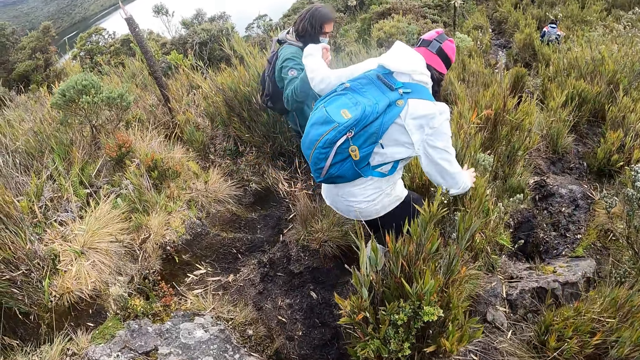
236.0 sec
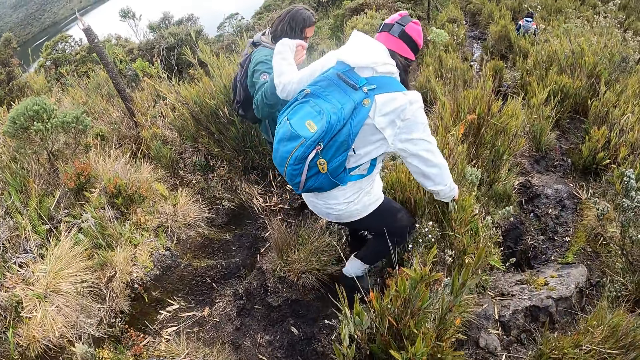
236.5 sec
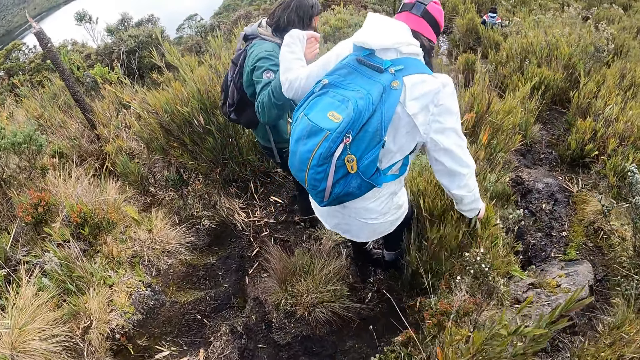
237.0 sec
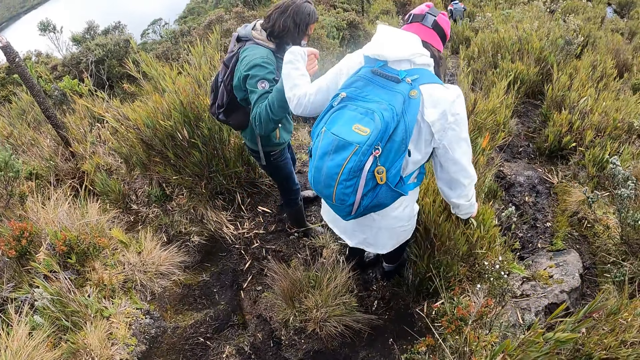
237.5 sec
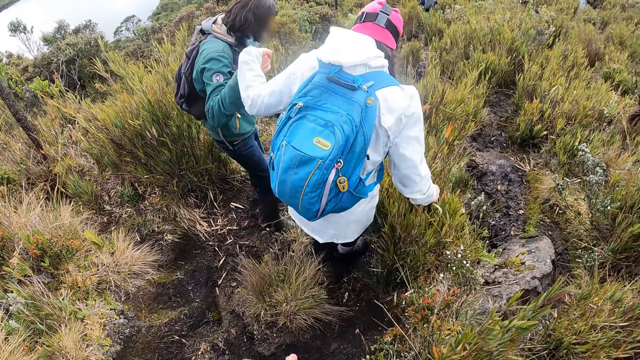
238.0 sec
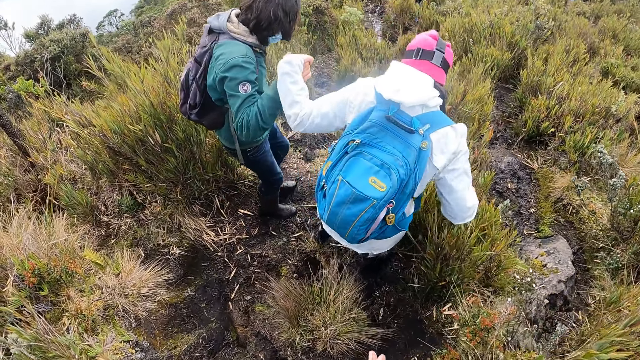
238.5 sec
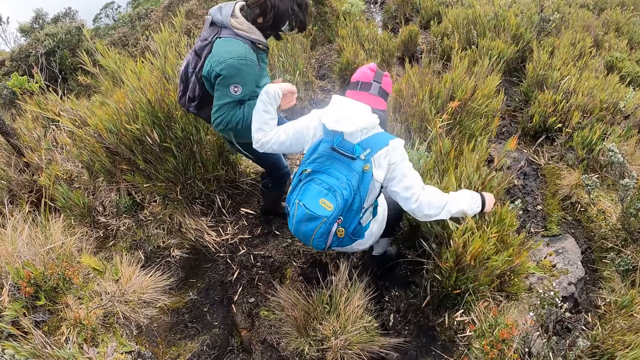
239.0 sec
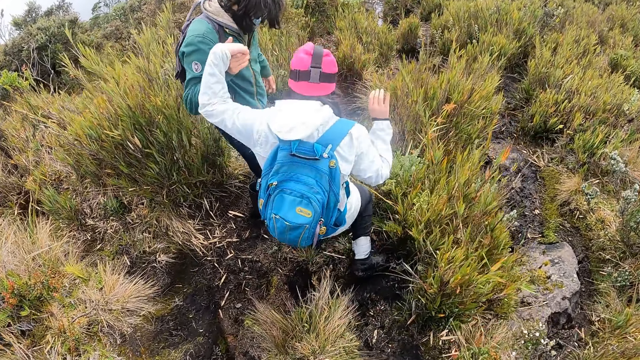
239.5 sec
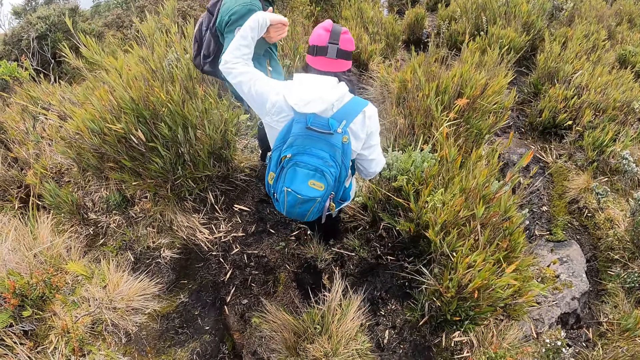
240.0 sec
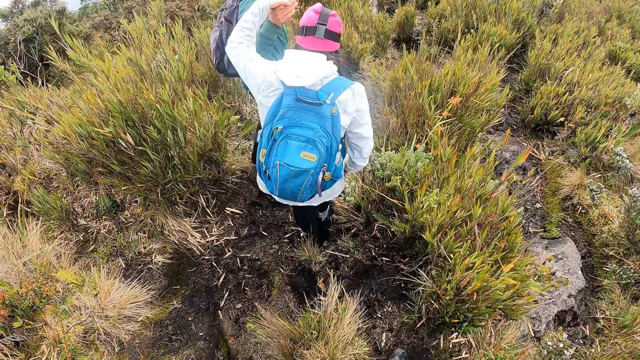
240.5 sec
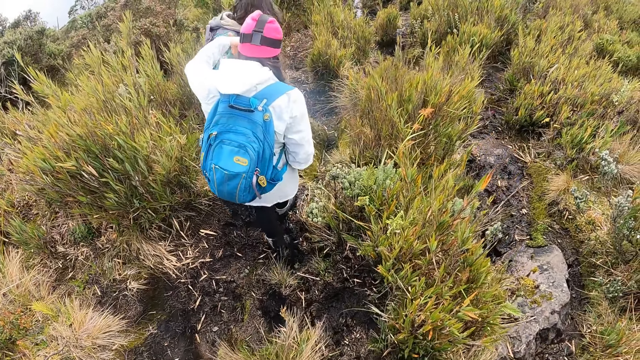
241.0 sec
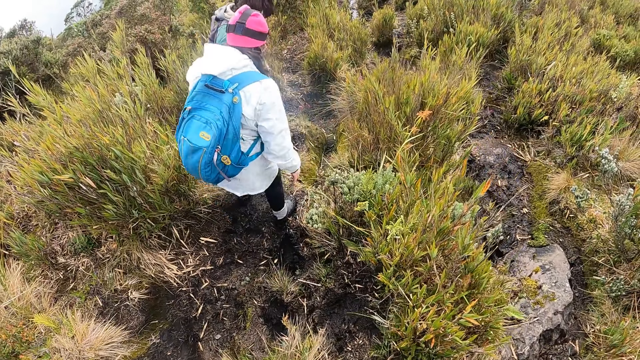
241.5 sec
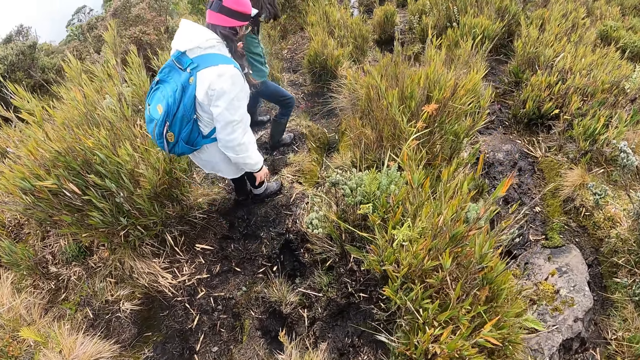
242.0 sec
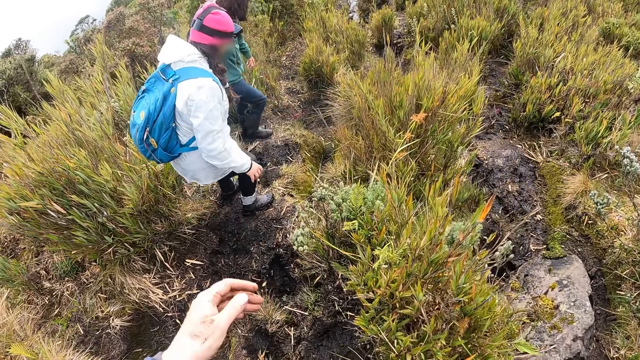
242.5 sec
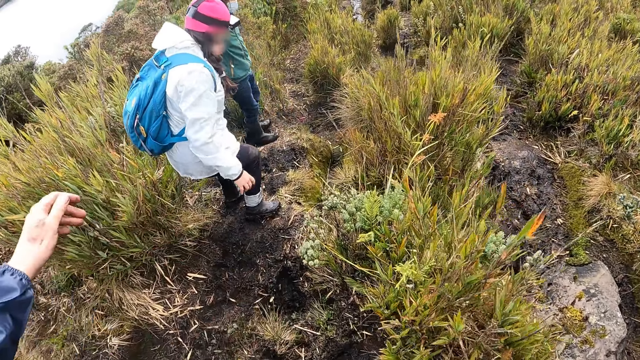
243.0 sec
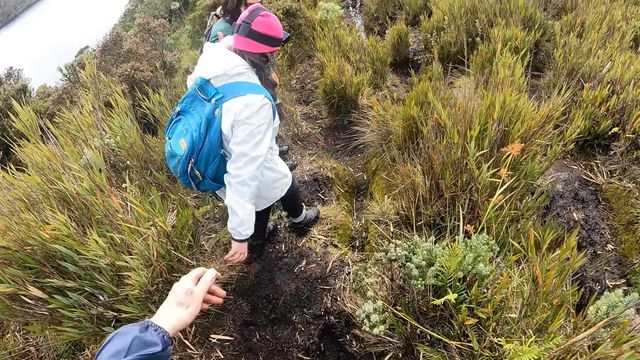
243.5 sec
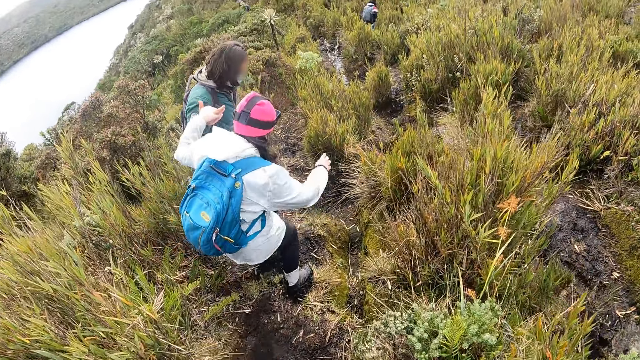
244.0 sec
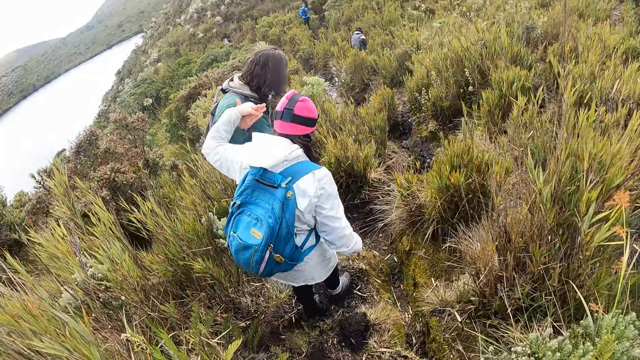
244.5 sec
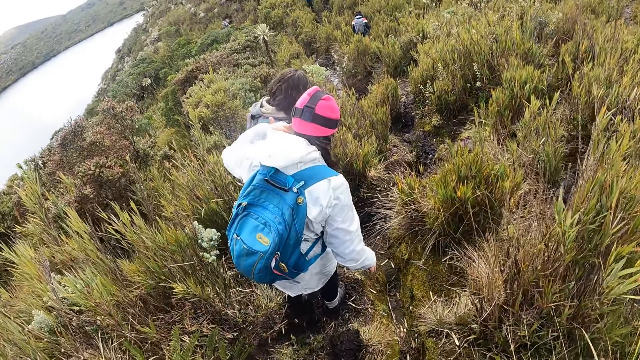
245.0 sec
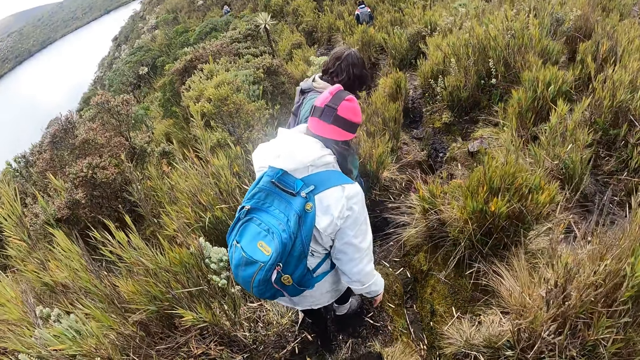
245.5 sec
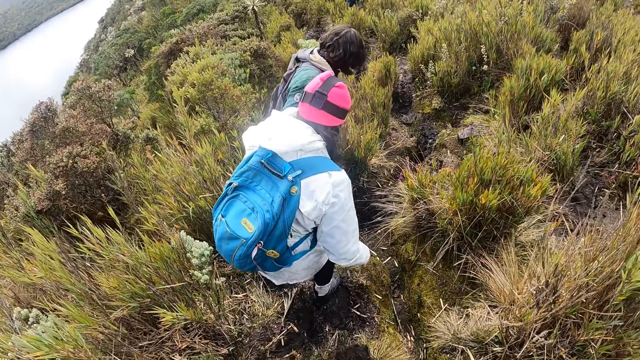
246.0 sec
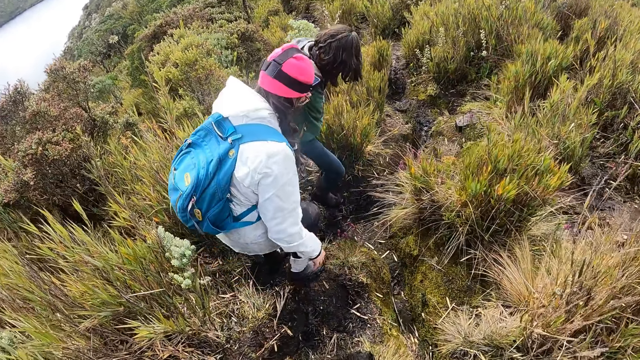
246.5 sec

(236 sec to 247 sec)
A person touches the grass. The person removes the hand from the grass. The person walks with another person. The camera wearer stretches the left hand. They walk down the thicket.

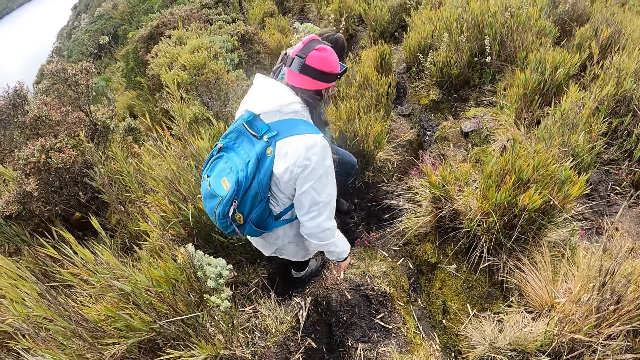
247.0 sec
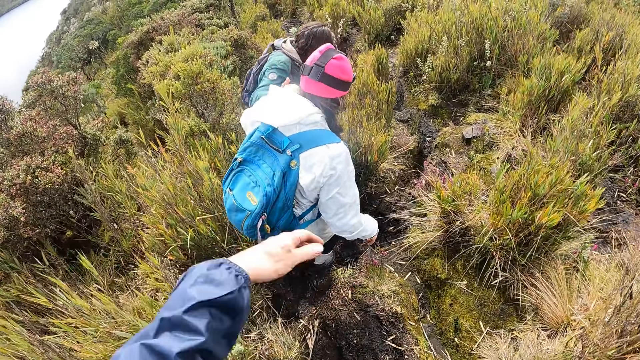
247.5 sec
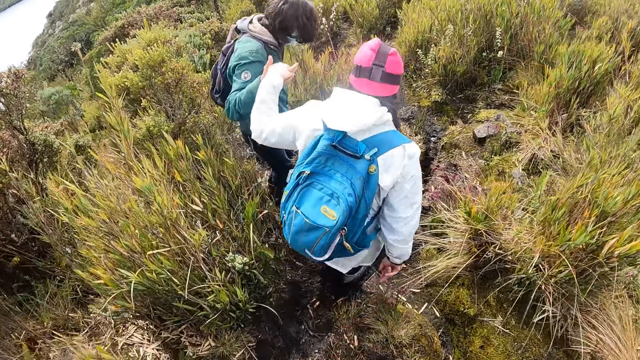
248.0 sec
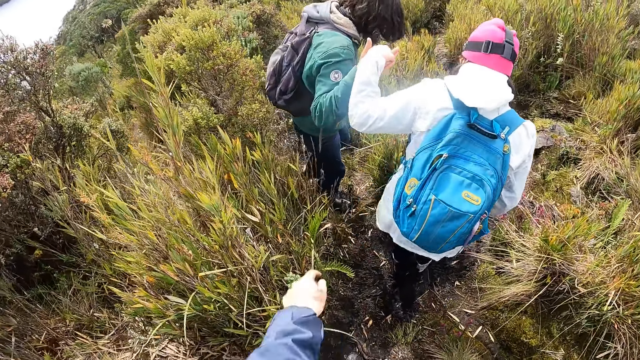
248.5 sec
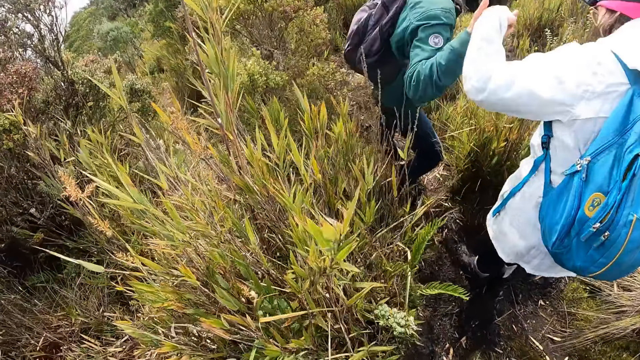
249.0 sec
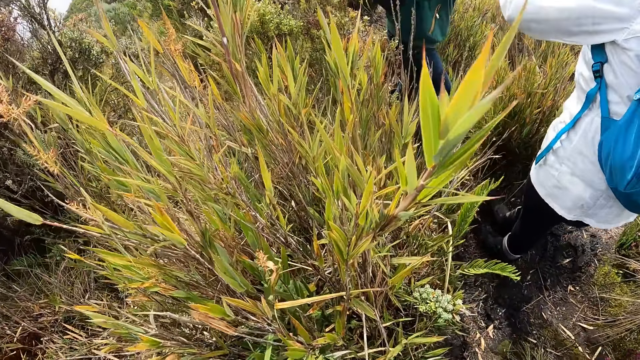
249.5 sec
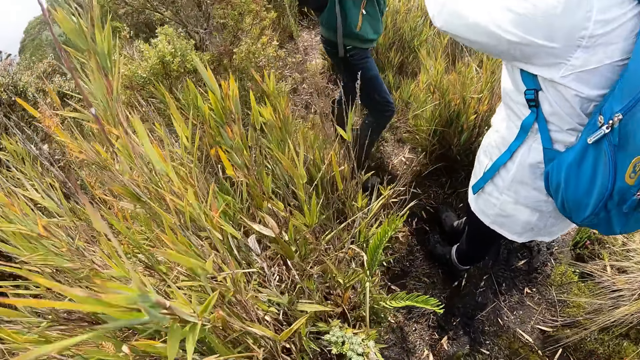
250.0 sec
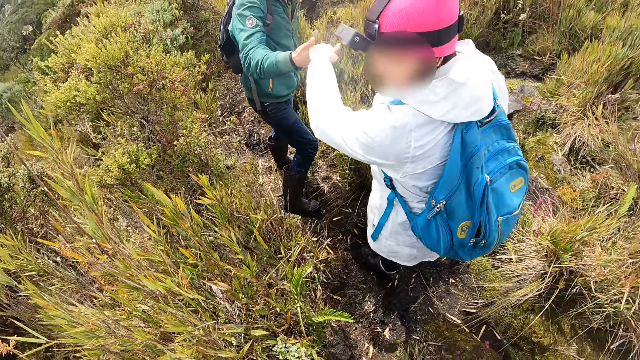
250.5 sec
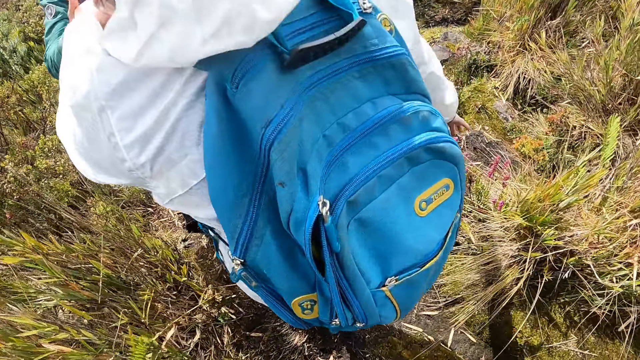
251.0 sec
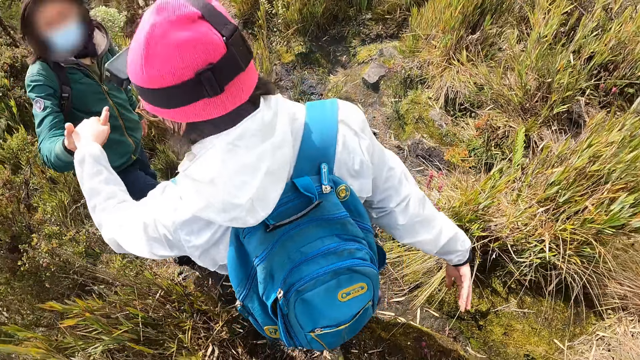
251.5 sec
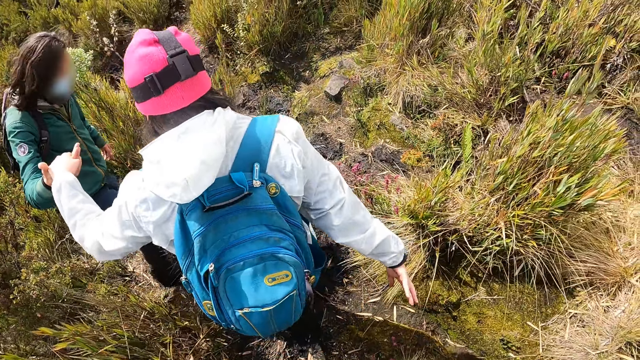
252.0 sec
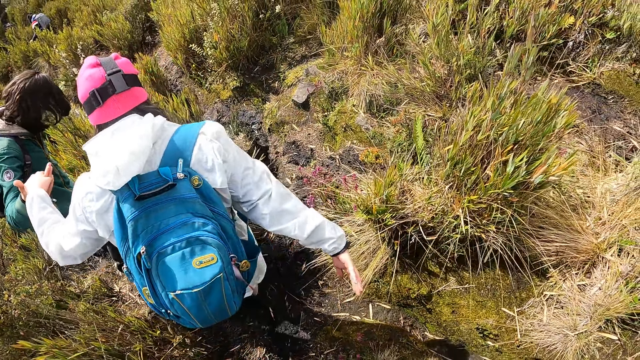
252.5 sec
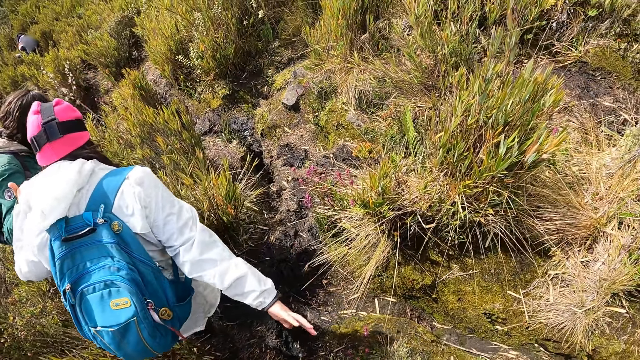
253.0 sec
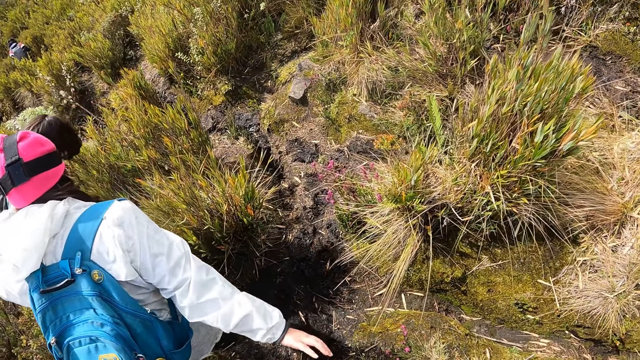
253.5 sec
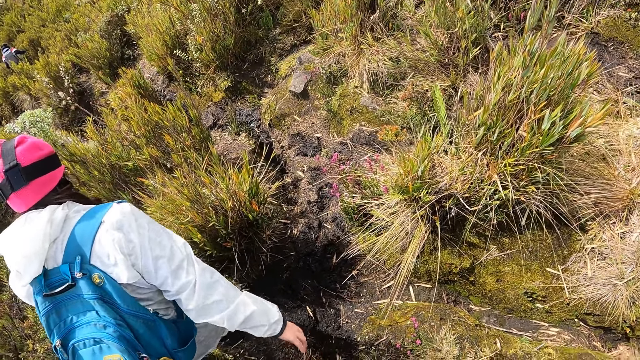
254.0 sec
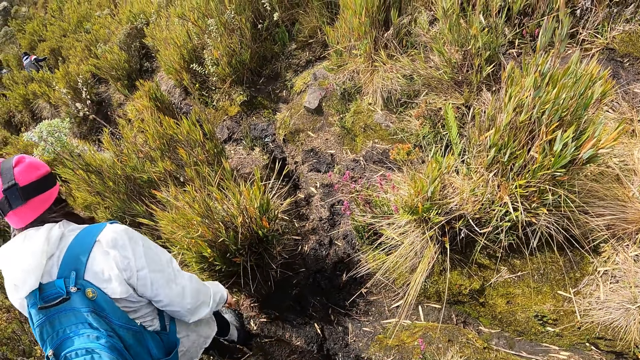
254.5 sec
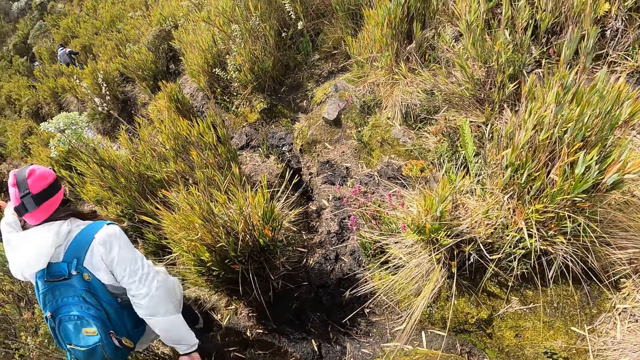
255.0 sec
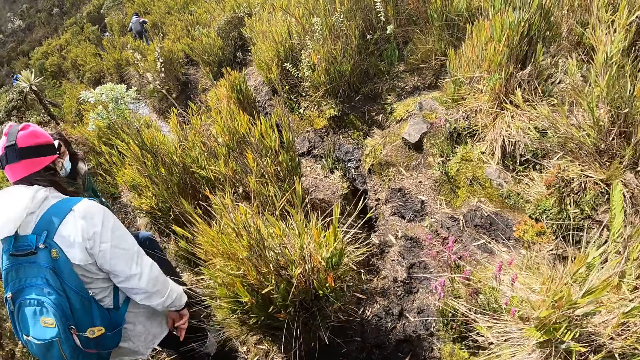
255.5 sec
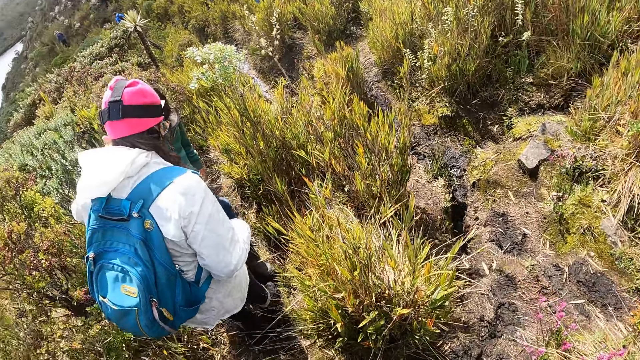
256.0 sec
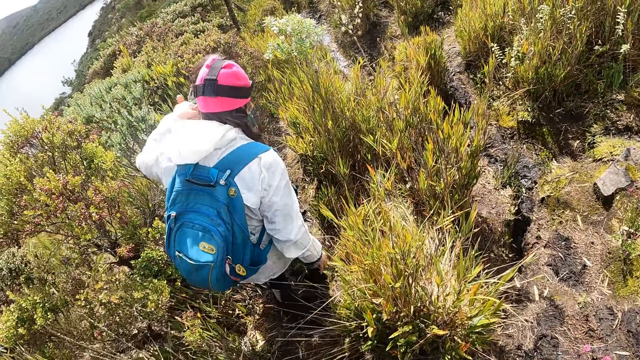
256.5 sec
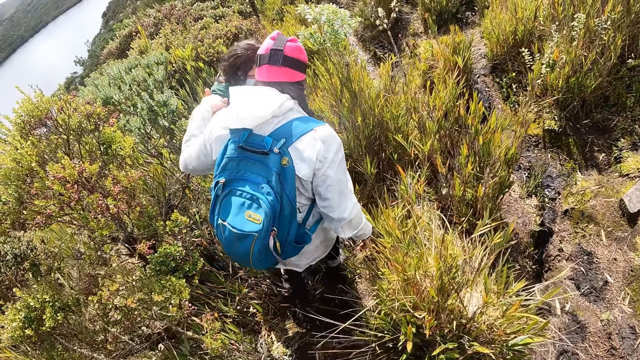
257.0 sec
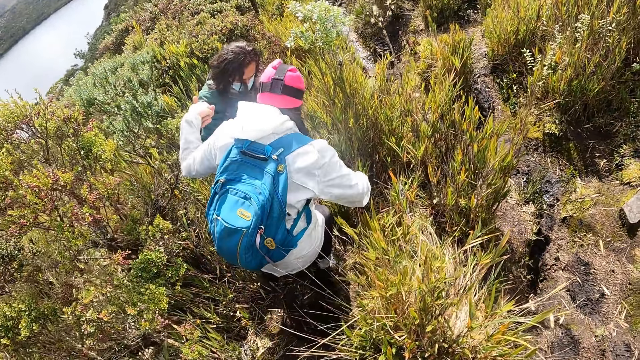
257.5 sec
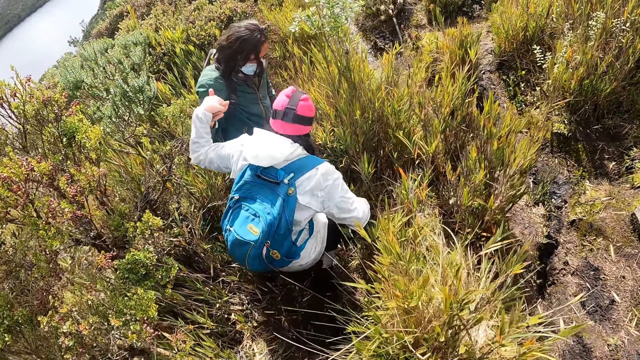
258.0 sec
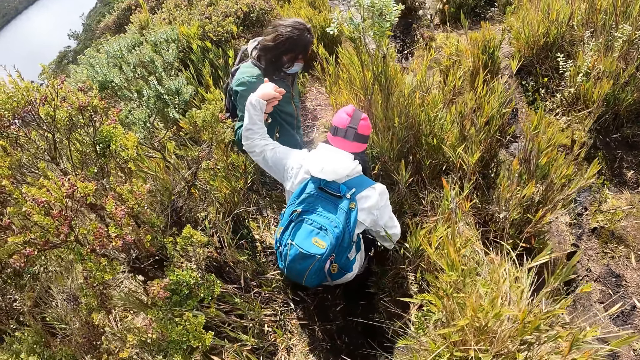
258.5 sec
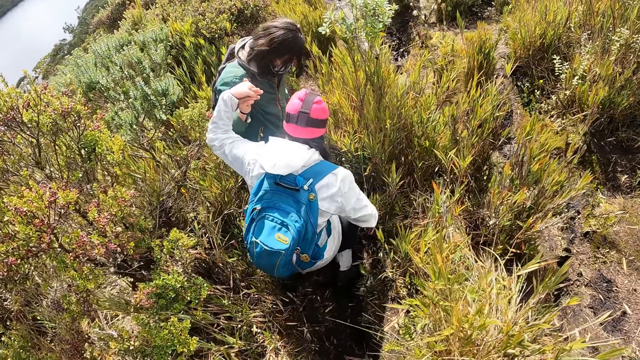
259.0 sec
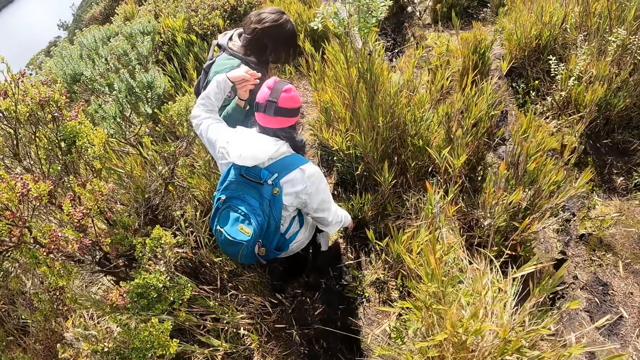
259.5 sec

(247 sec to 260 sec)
The camera wearer moves the left hand. A person looks back. The person walks on the thicket with another person. The first person bends towards the grass. The first person walks on the thicket with the other person.
